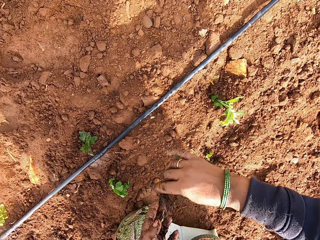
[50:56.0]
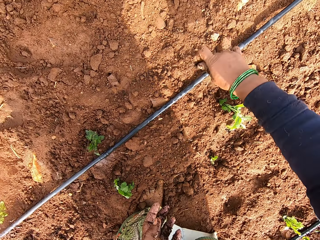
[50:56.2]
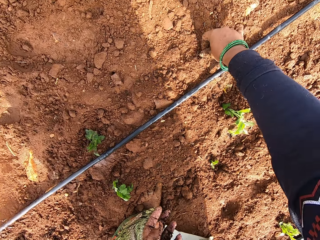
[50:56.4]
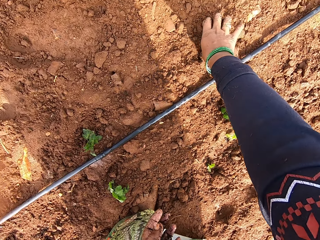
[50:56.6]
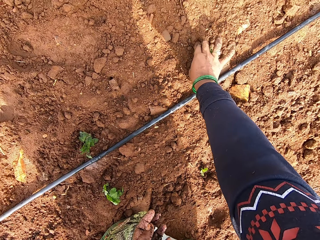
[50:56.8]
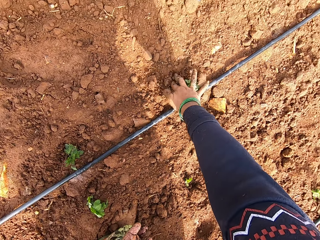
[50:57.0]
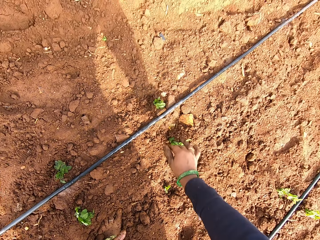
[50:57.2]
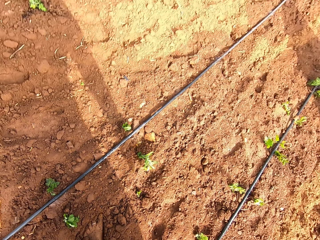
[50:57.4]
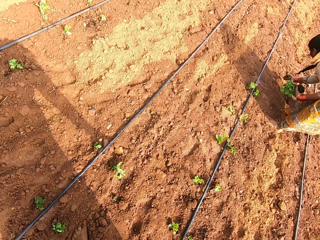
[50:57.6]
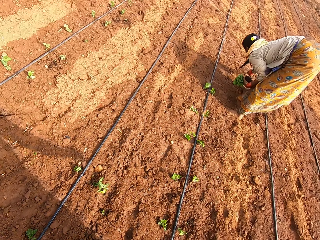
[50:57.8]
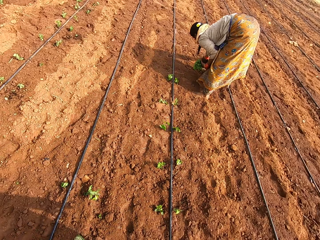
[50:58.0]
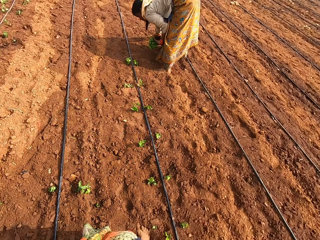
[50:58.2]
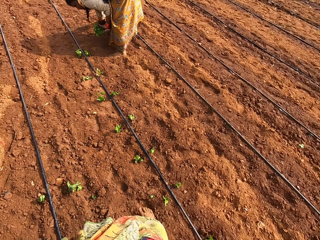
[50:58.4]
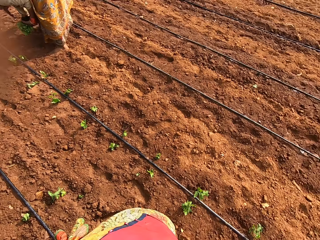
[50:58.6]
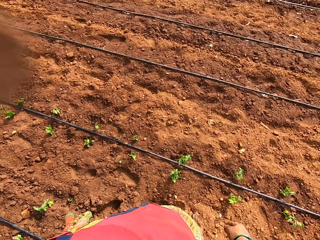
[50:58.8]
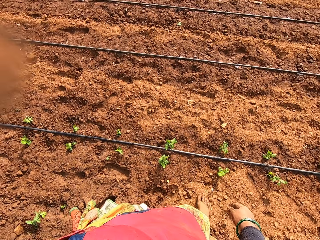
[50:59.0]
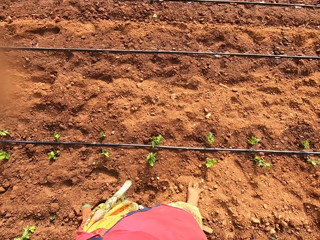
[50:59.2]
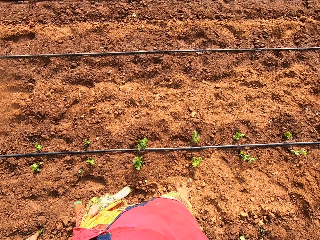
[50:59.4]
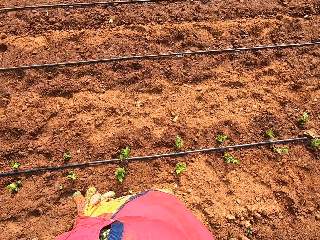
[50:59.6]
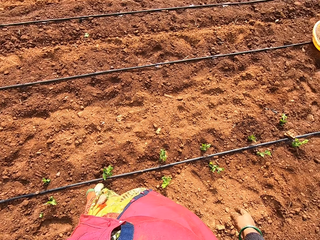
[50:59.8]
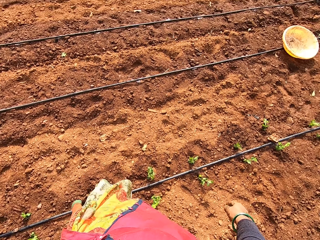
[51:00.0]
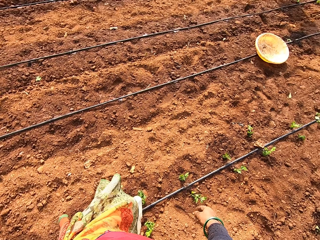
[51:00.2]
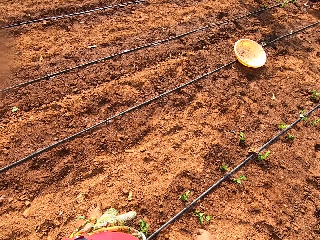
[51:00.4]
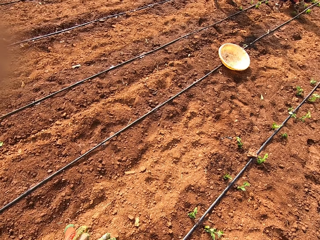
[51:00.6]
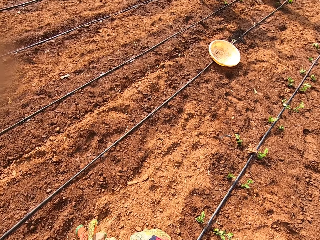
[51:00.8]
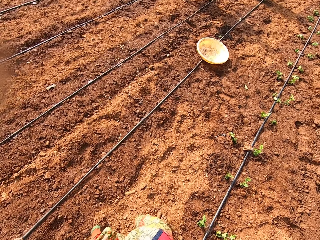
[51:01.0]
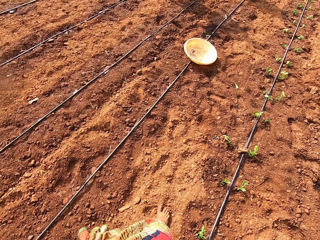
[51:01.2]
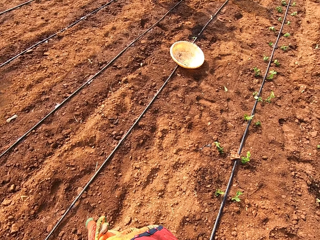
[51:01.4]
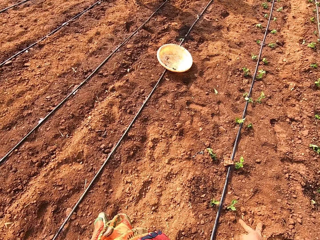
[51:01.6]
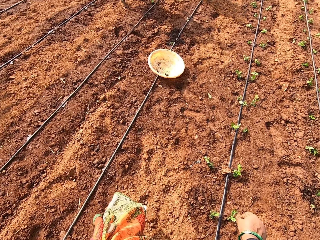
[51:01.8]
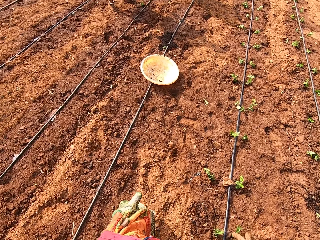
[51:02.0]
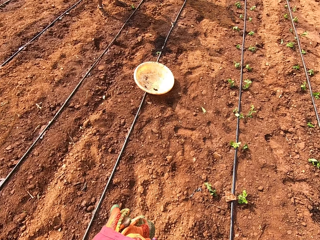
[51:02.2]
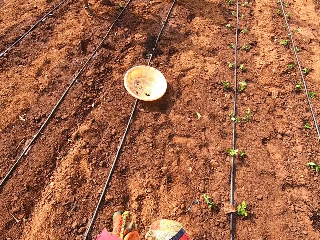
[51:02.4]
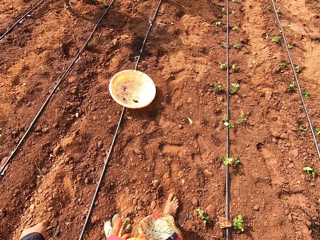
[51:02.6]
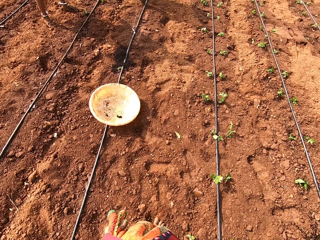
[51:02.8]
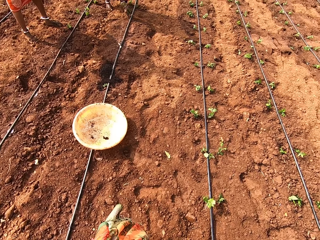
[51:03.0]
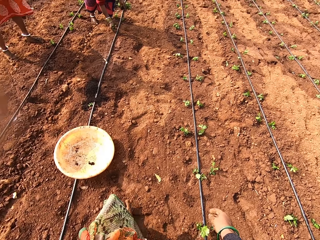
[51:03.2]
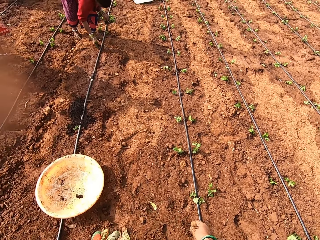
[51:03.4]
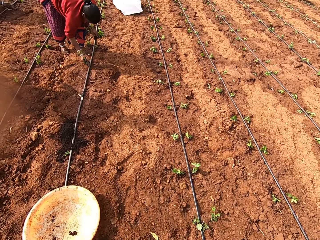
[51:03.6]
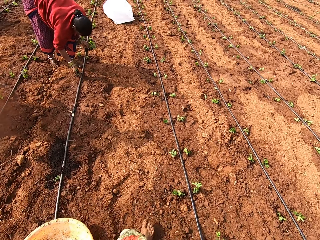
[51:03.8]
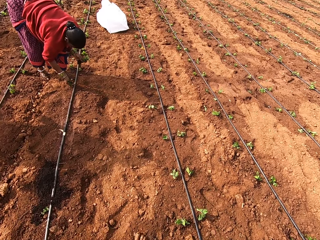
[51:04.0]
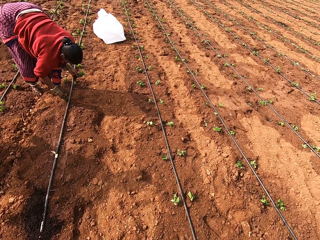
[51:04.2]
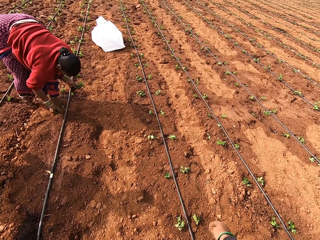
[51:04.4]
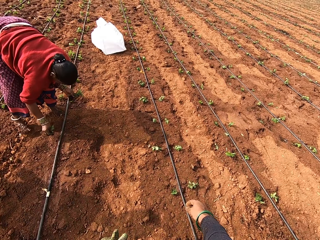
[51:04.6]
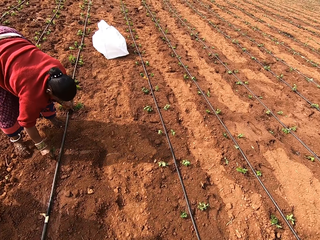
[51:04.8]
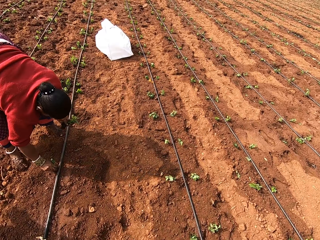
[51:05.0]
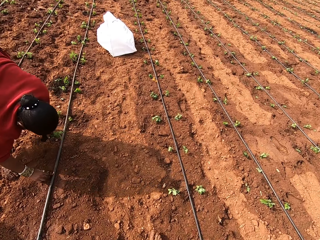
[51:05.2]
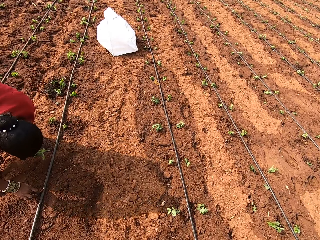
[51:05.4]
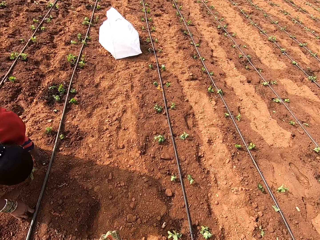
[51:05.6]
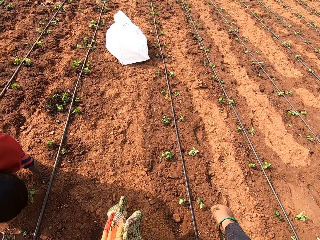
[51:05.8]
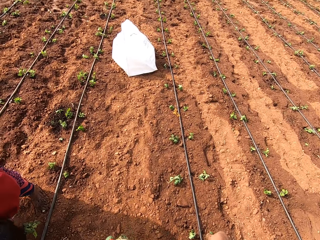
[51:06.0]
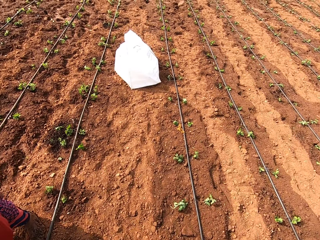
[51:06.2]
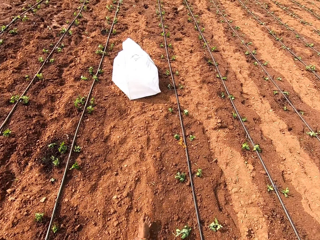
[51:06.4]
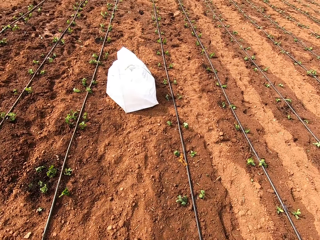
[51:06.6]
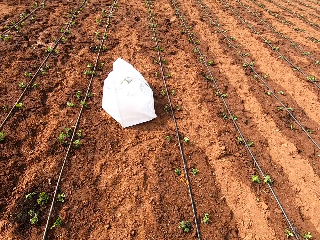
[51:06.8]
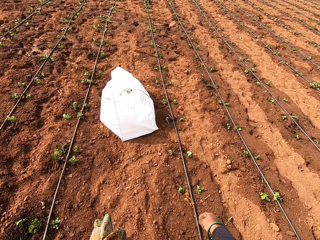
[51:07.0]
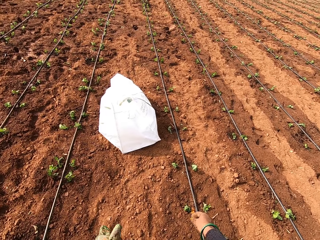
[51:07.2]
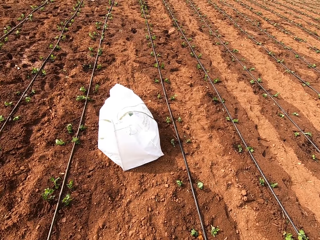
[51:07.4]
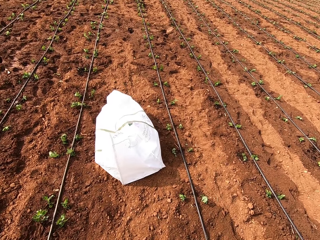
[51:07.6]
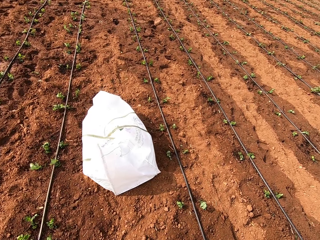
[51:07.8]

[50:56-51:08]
The camera wearer takes the seedling. They plant the seedling in the ground. They look around. They walk around. The woman plants some seedlings from her left hand in the ground with her right hand.

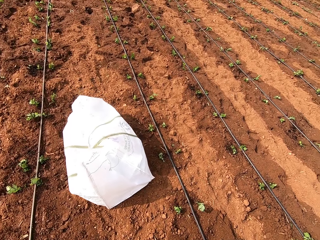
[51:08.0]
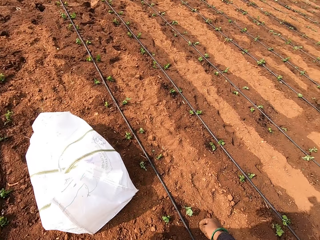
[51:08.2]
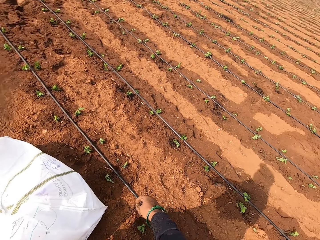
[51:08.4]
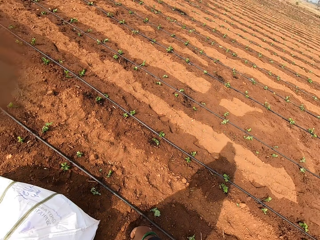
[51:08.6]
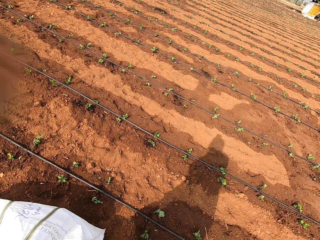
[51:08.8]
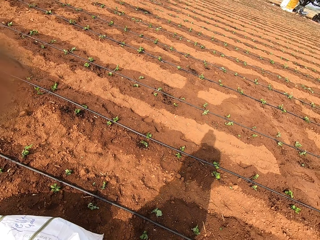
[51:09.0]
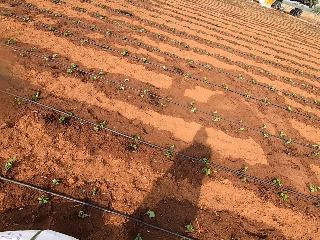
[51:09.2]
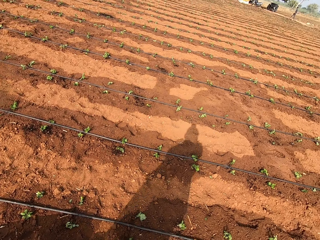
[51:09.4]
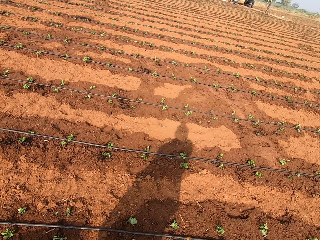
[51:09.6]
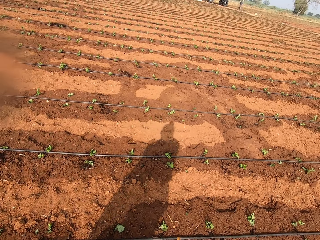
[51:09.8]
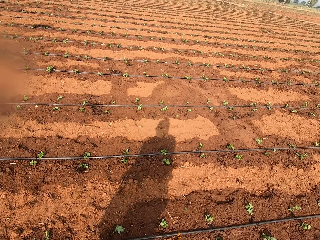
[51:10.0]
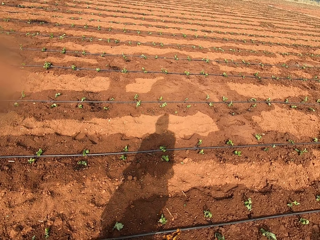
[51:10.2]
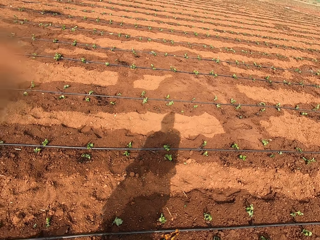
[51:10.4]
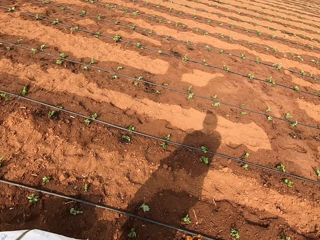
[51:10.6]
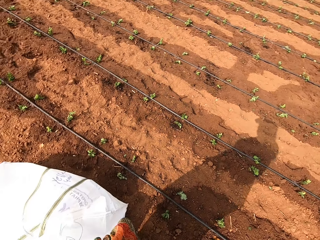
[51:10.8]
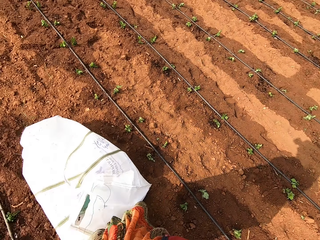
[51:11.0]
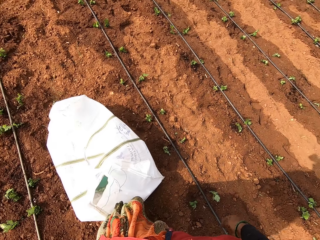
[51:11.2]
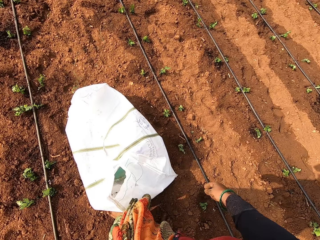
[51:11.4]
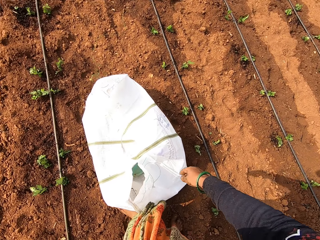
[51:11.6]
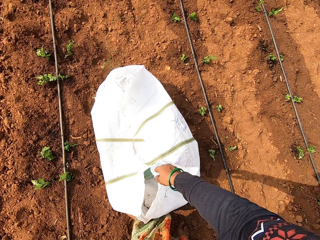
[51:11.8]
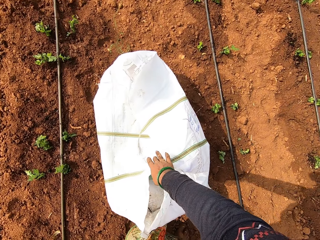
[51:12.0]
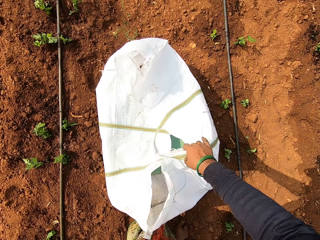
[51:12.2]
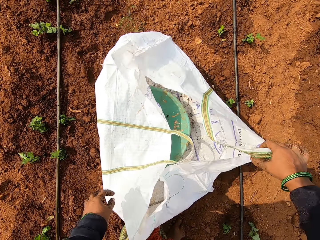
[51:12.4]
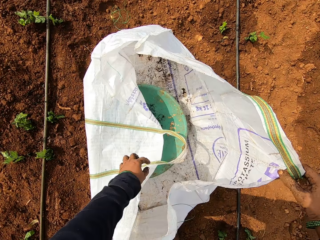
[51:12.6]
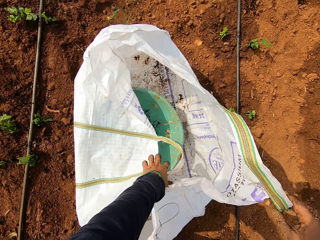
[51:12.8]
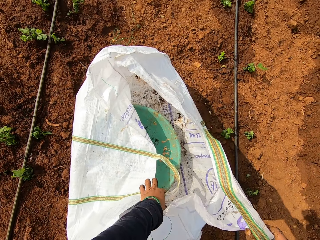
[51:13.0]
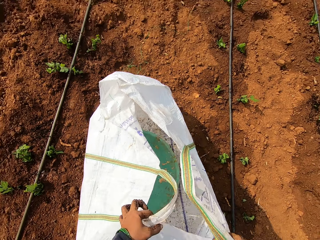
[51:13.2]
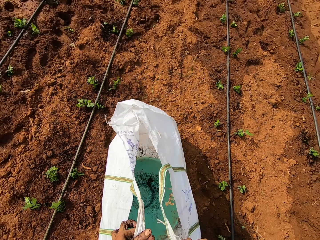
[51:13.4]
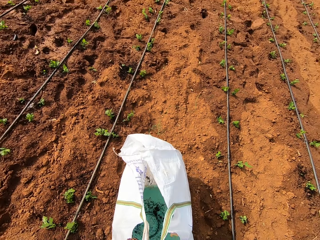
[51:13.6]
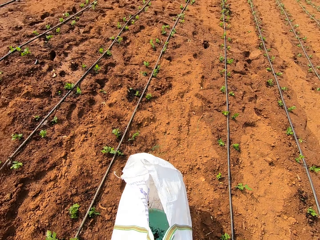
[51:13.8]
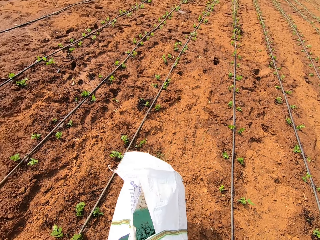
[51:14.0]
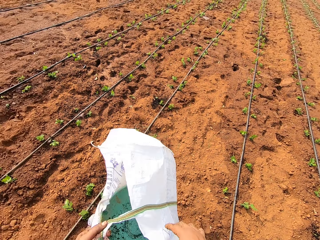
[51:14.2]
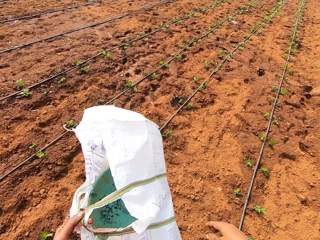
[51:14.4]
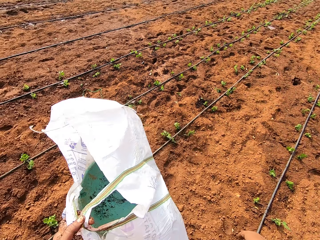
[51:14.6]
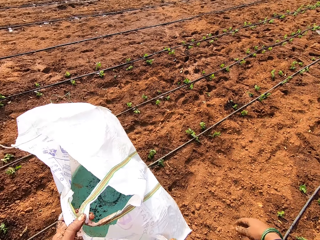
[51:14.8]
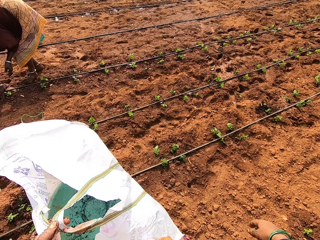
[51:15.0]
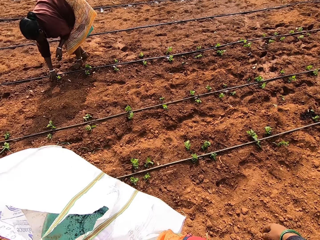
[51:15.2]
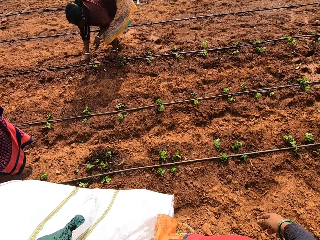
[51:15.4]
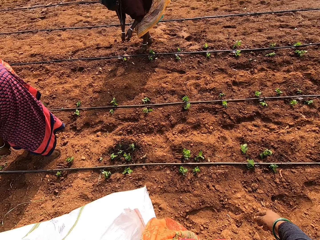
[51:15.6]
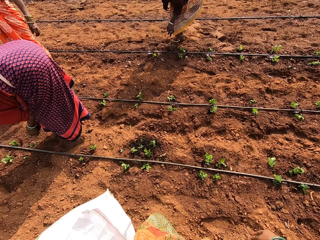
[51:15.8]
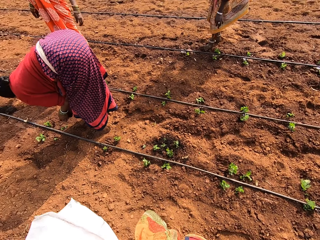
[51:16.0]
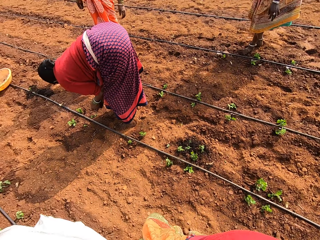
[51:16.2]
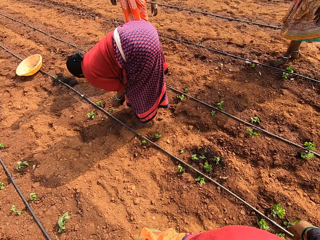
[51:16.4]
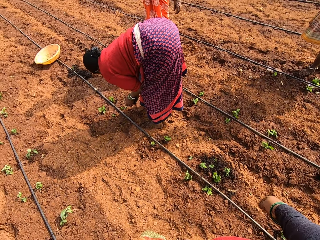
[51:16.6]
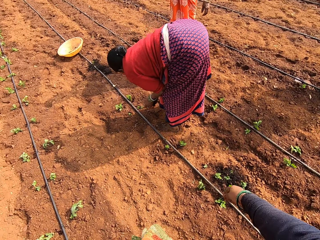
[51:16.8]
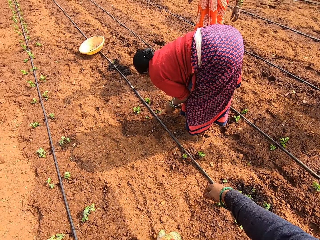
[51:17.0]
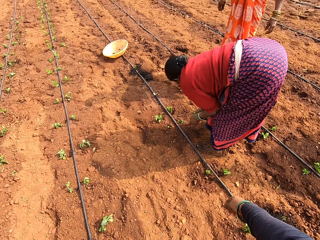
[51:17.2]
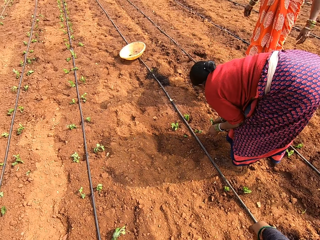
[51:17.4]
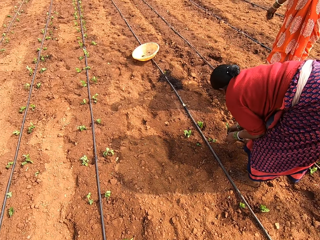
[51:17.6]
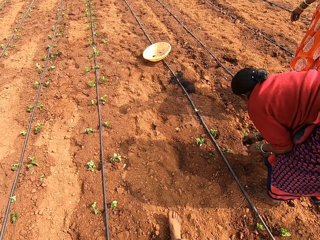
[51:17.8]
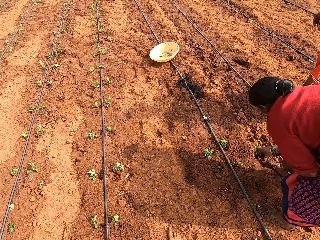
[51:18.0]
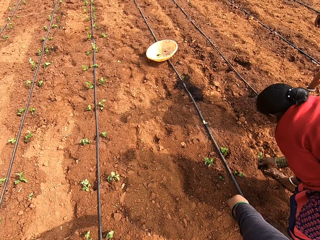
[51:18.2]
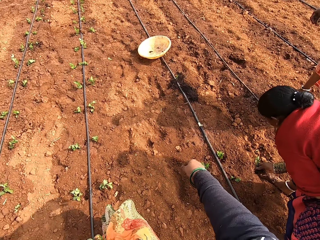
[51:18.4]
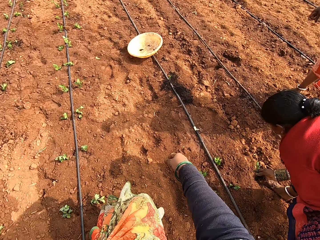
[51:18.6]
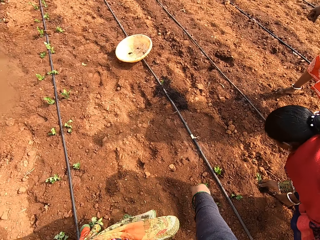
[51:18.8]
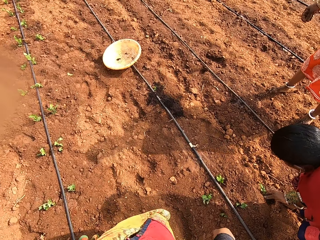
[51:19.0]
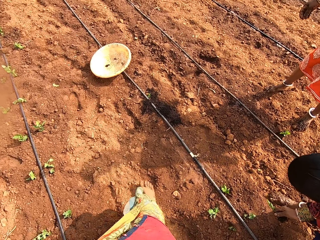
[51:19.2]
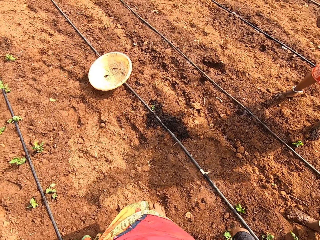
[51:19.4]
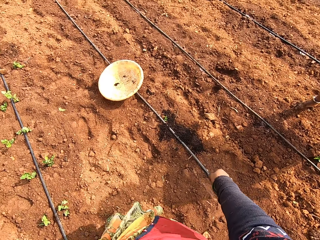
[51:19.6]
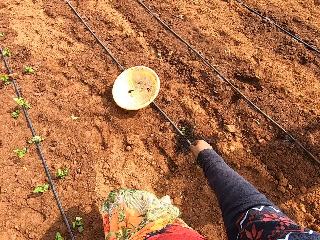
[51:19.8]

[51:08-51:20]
The camera wearer picks a bag from the ground with both hands. A woman plants some seedlings on the farm with her right hand. The camera wearer interacts with another woman. They walk around.
